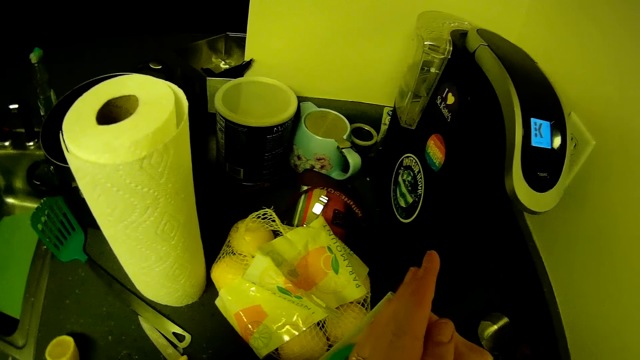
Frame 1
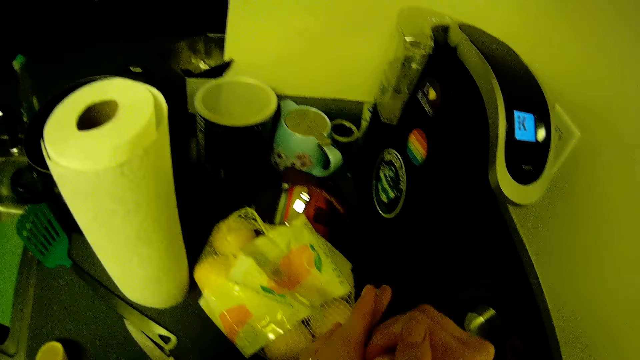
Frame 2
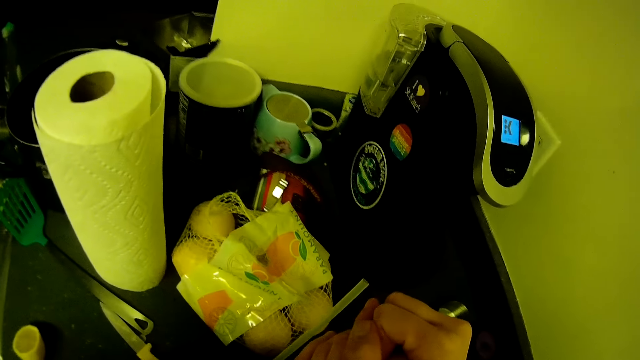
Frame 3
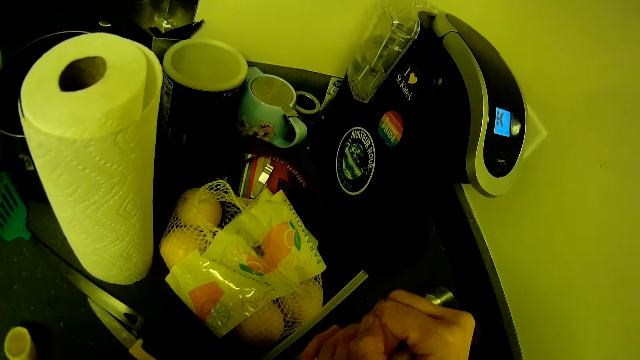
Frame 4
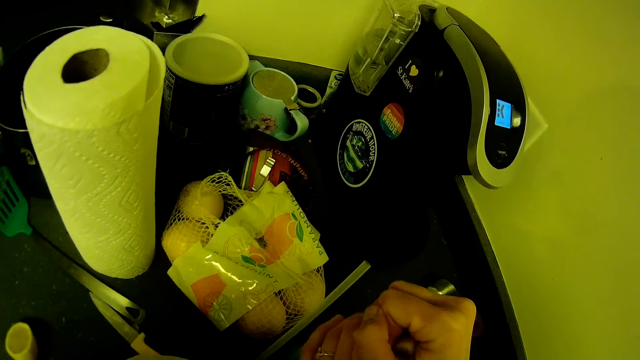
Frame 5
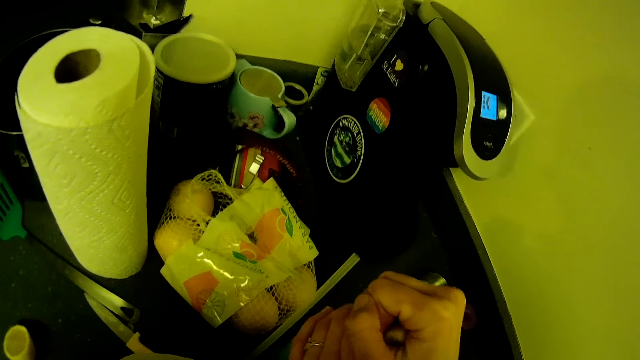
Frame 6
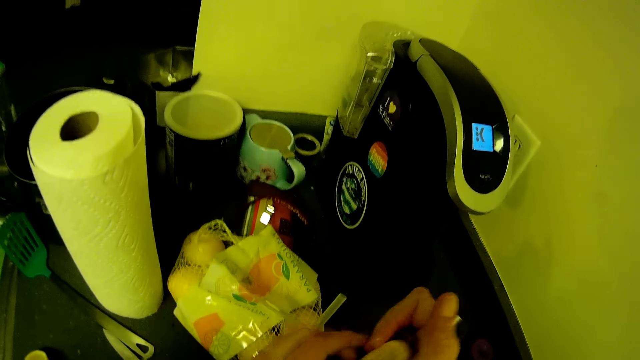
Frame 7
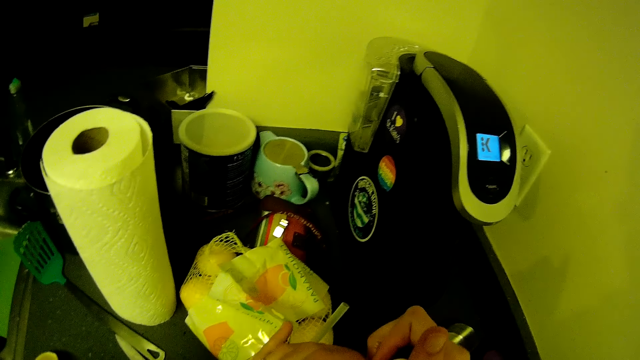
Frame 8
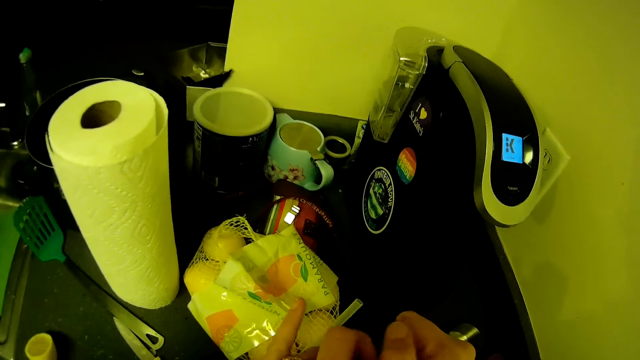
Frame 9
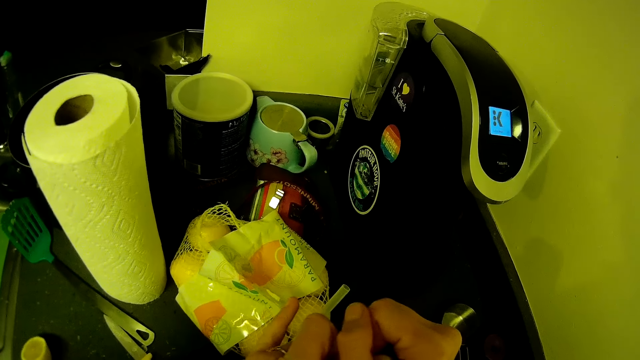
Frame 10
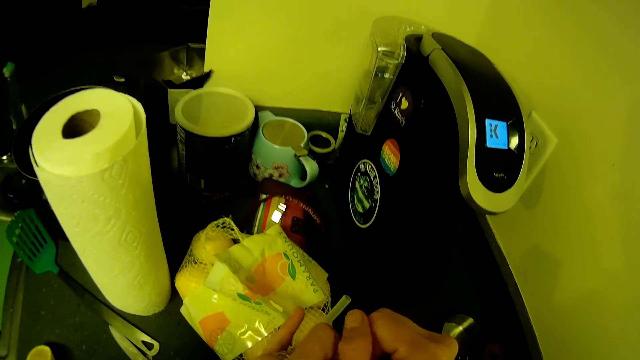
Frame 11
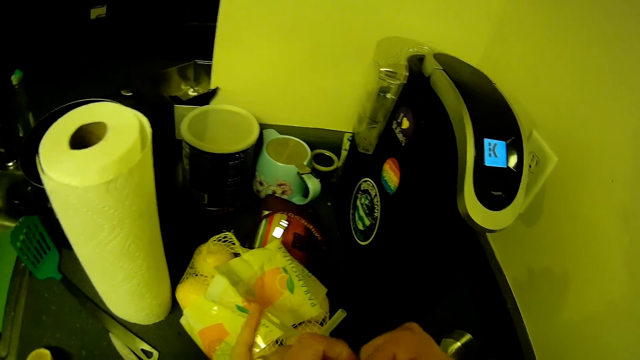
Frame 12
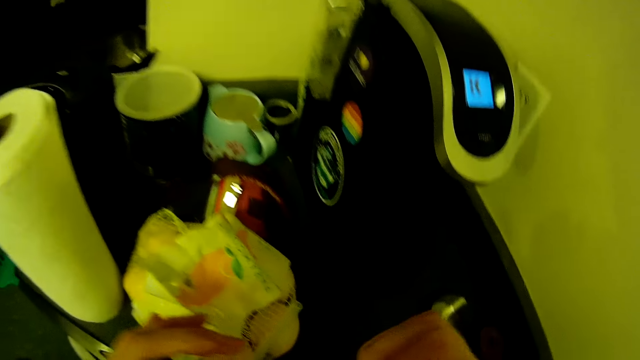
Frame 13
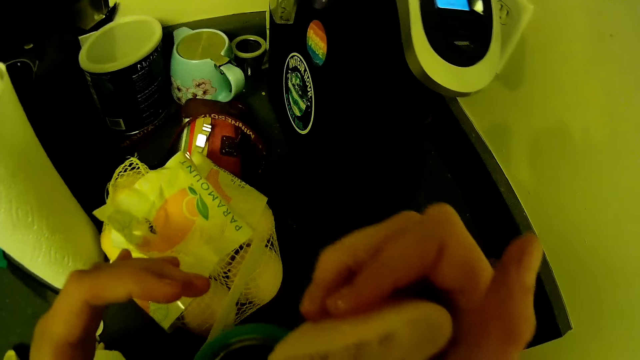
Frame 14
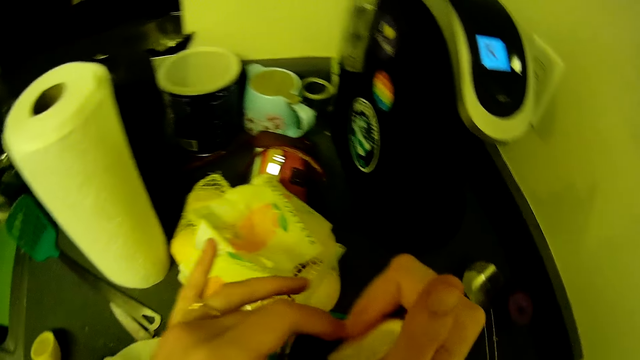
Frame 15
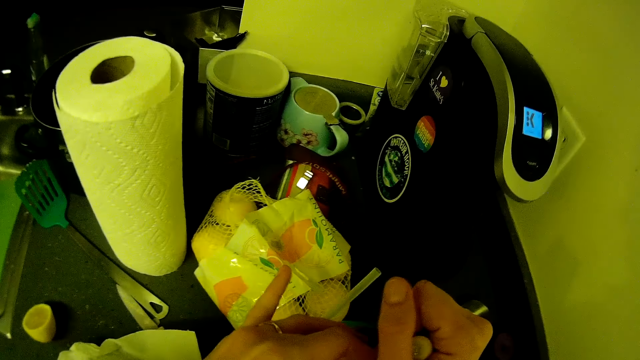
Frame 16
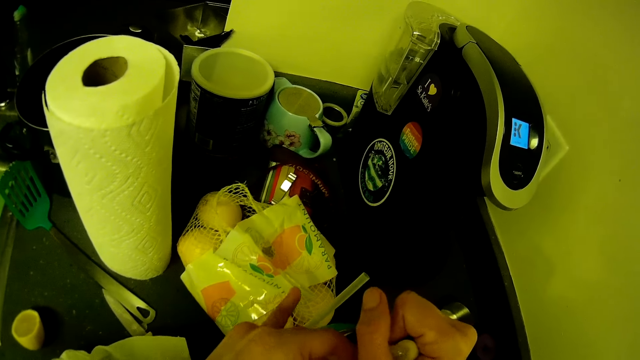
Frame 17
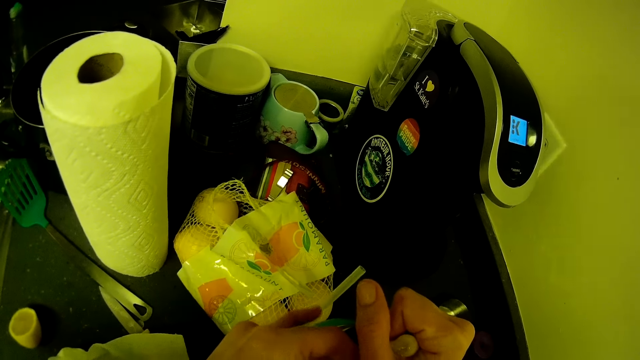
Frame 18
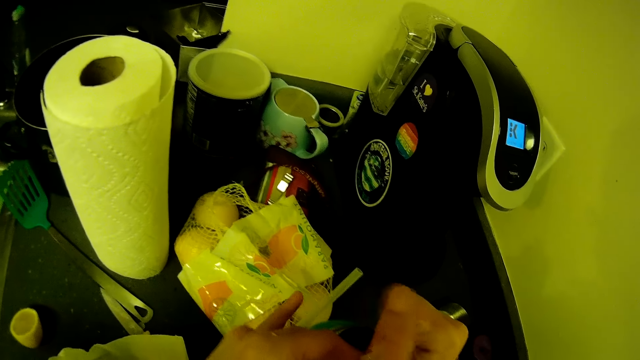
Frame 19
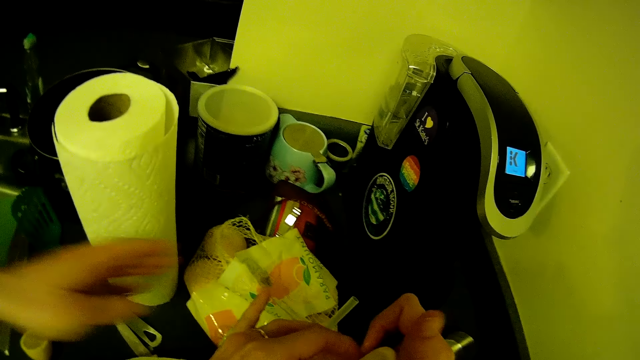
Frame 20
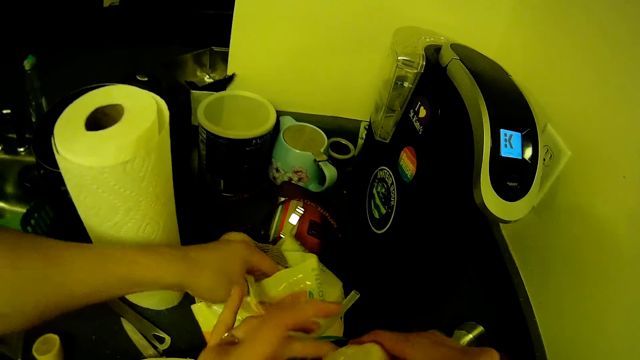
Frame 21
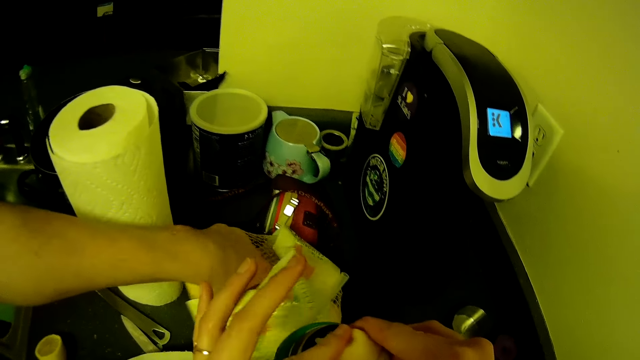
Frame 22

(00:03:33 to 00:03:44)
The camera wearer presses the lemon repeatedly.

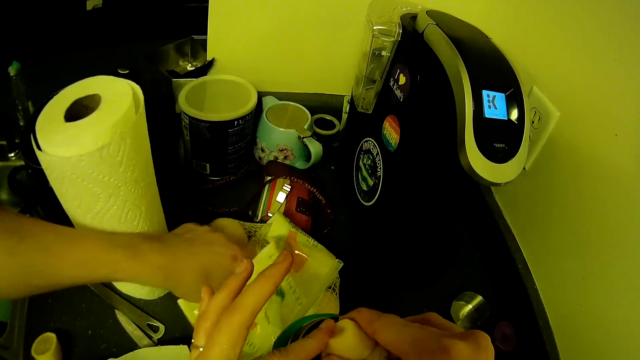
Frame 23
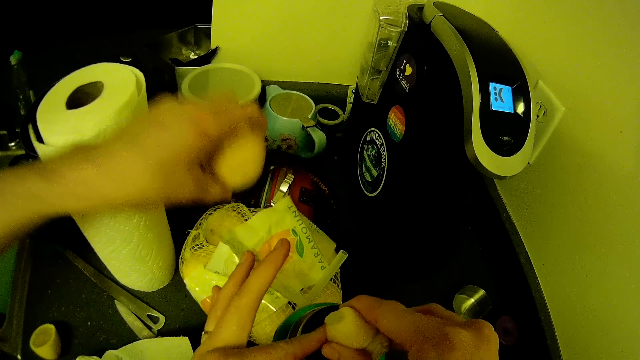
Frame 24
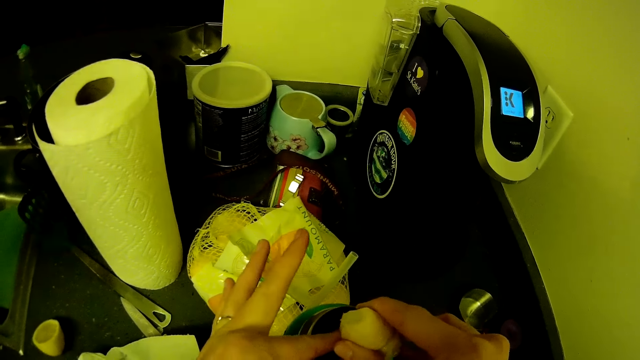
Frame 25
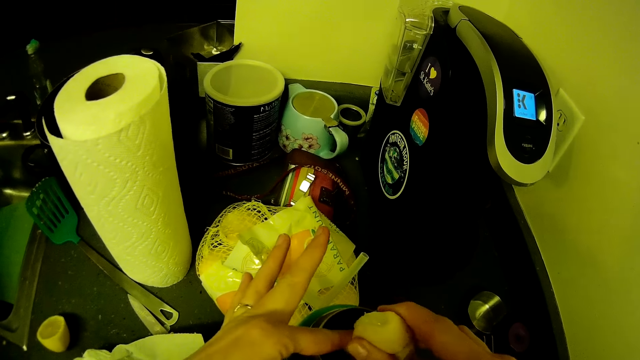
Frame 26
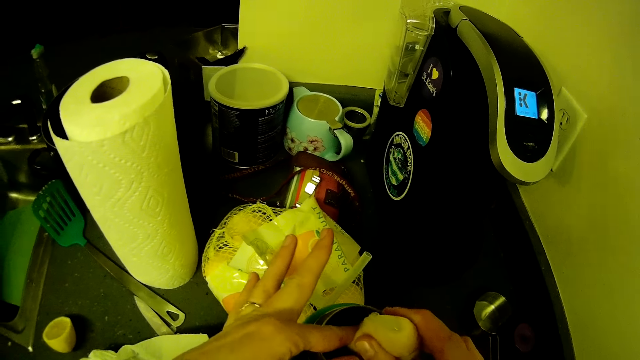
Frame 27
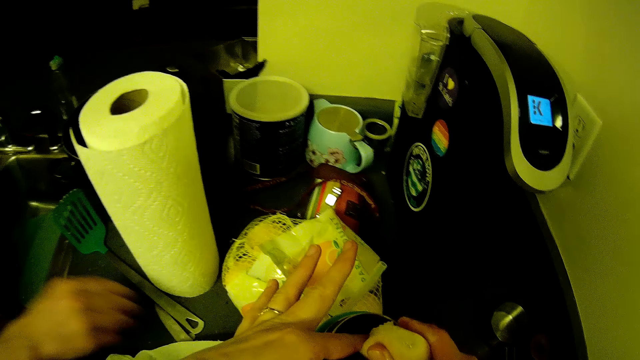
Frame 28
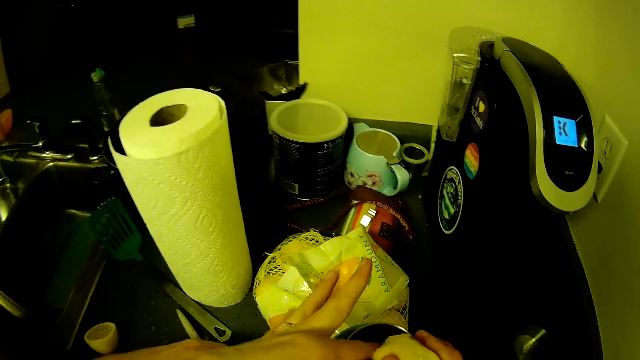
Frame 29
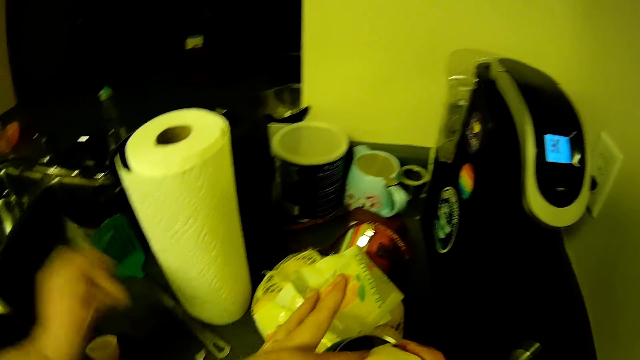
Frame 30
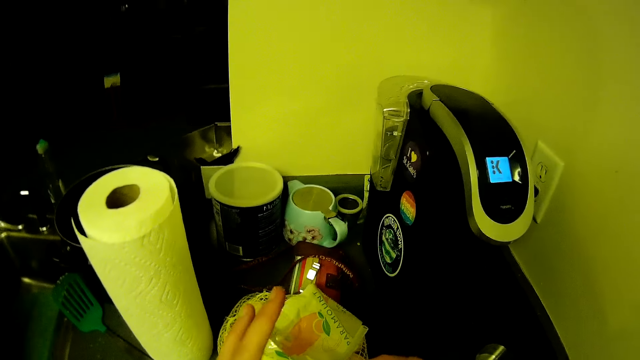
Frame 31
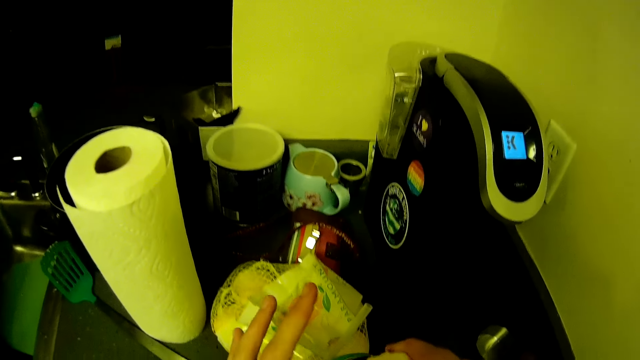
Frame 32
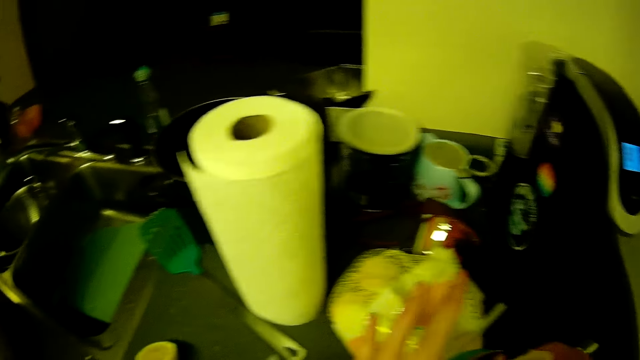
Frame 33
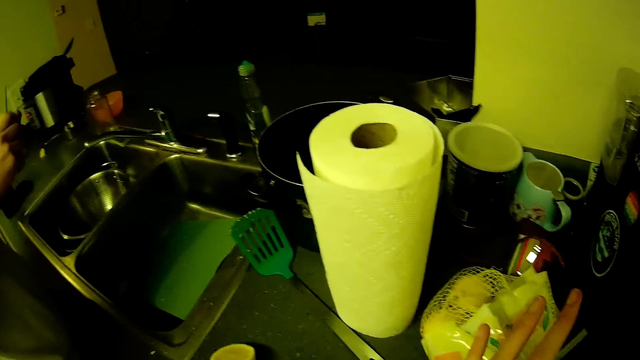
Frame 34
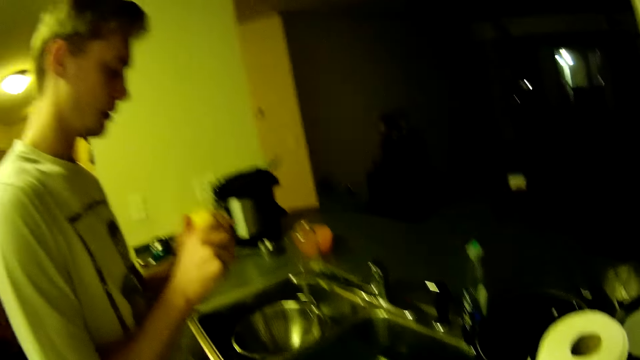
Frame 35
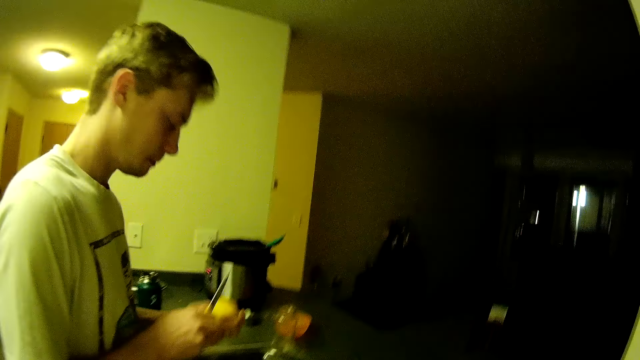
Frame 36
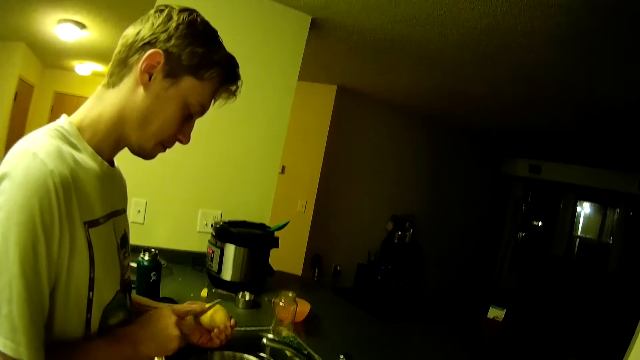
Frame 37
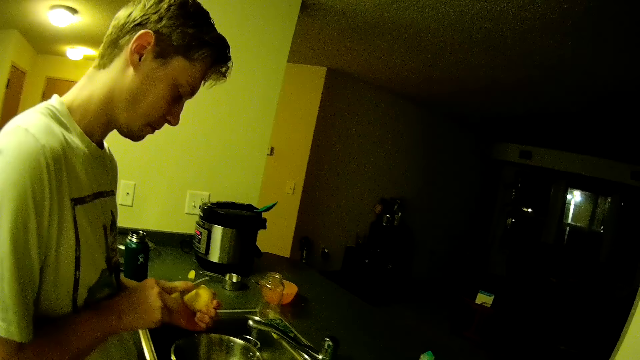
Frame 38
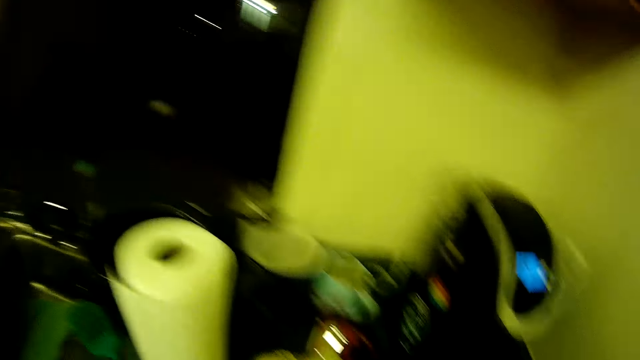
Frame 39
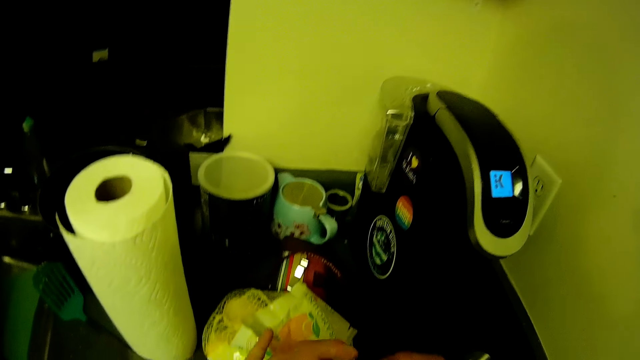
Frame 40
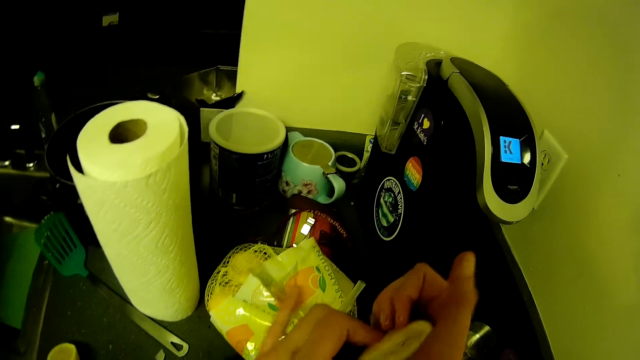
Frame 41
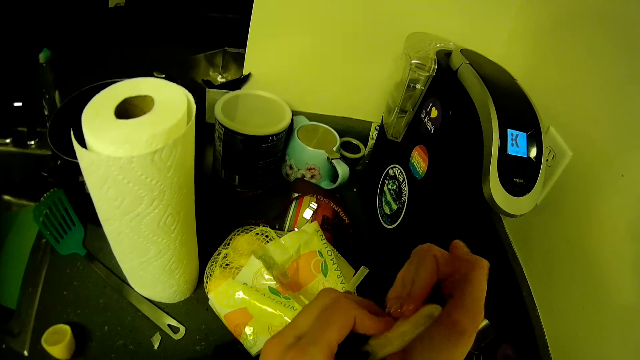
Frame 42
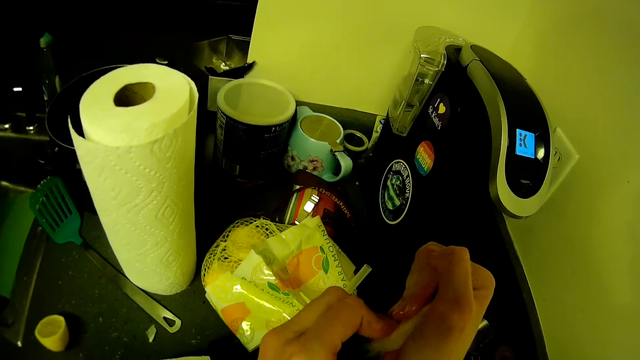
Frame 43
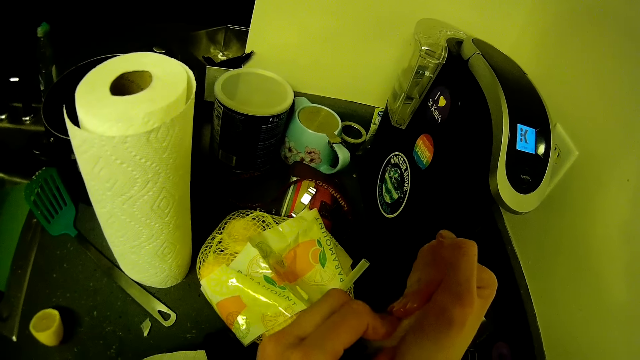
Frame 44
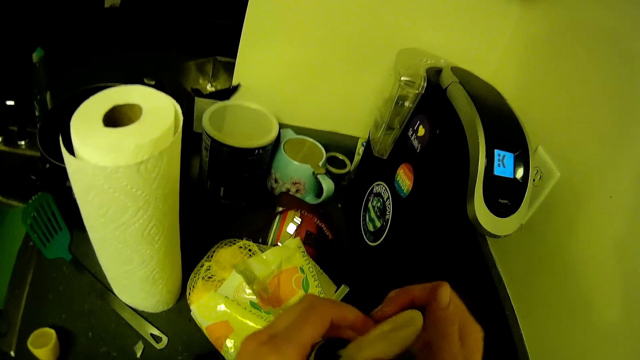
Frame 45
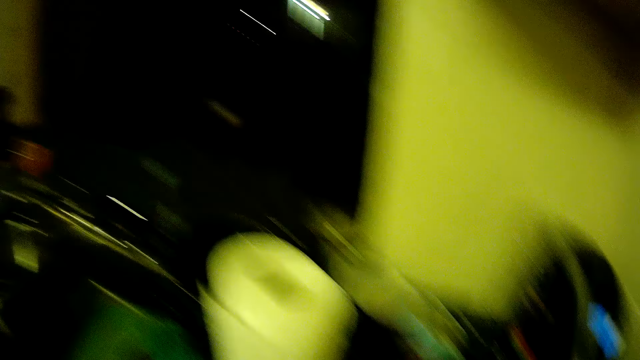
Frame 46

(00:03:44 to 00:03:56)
A man picks a lemon from the bag on the countertop with his left hand. The camera wearer presses the lemon. The man picks up a knife from the countertop with his right hand. The man places the knife in his right hand on the lemon in his left hand and cuts the lemon. The camera wearer presses the lemon.
